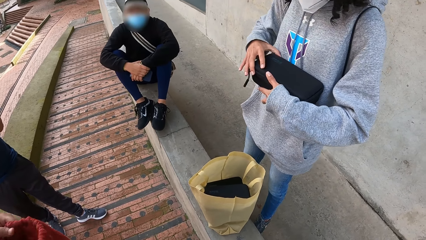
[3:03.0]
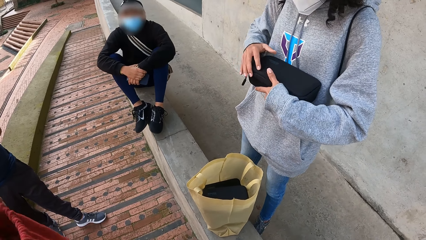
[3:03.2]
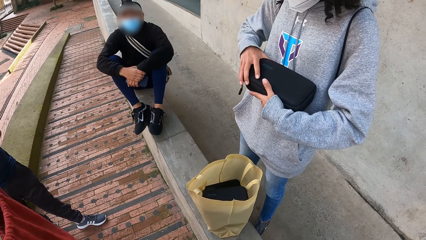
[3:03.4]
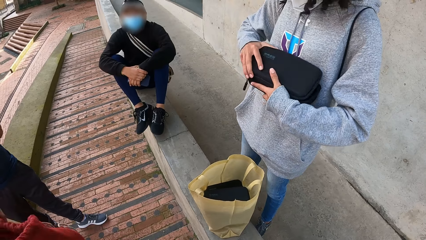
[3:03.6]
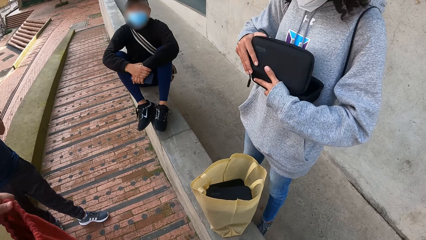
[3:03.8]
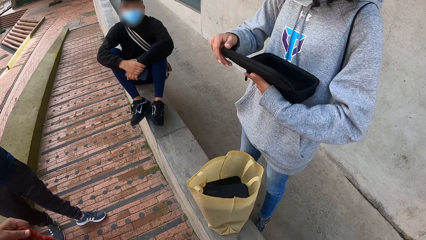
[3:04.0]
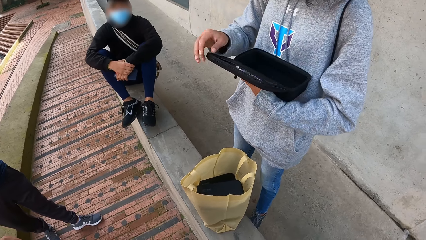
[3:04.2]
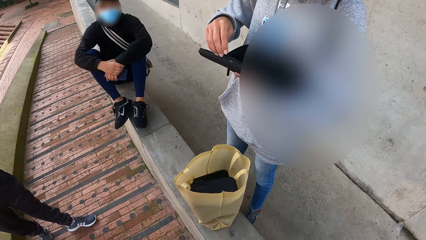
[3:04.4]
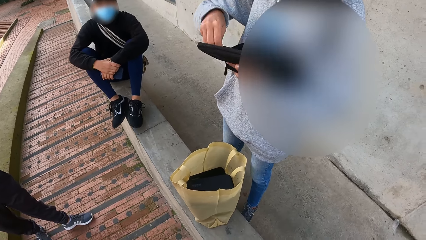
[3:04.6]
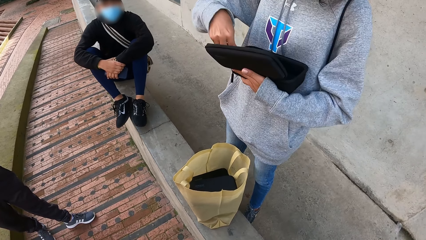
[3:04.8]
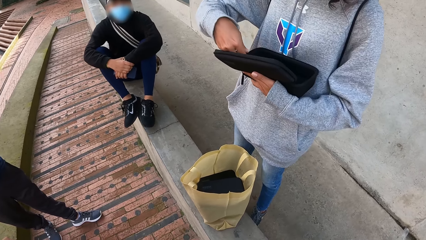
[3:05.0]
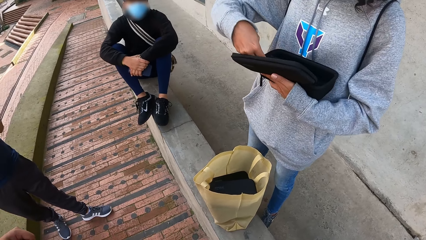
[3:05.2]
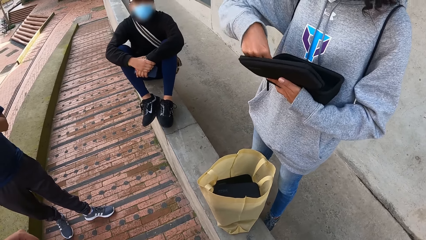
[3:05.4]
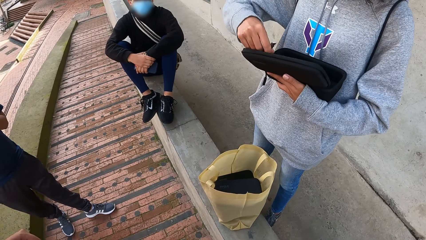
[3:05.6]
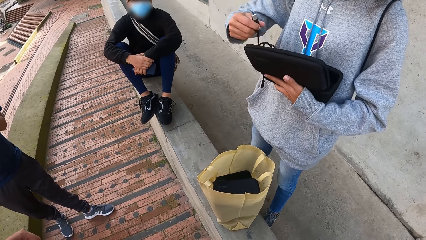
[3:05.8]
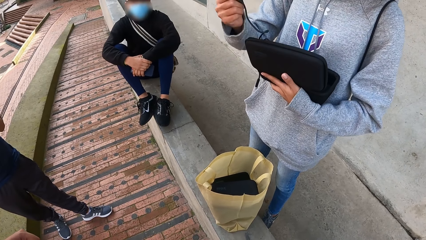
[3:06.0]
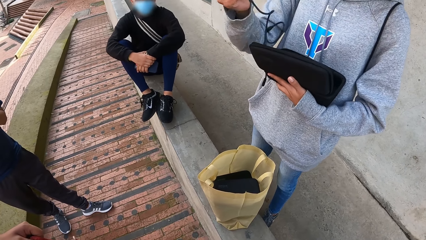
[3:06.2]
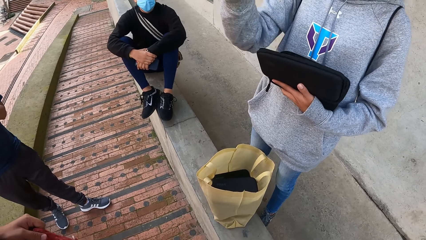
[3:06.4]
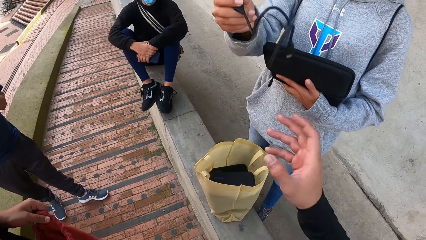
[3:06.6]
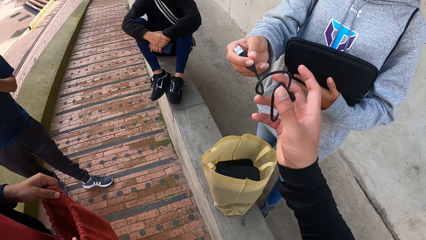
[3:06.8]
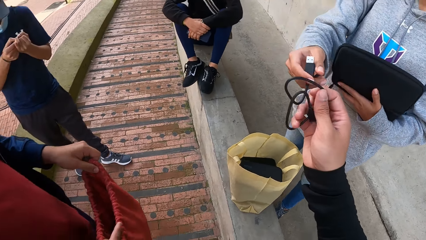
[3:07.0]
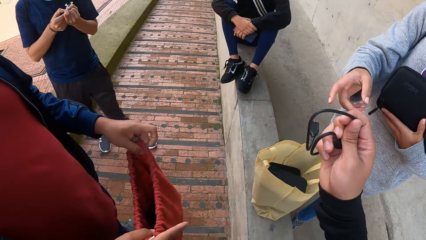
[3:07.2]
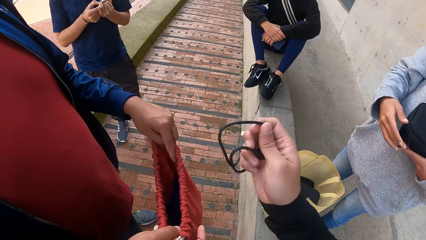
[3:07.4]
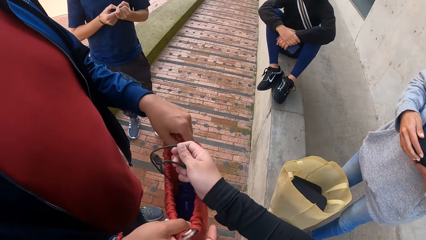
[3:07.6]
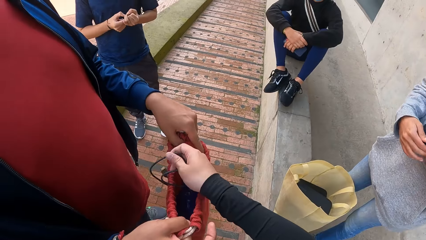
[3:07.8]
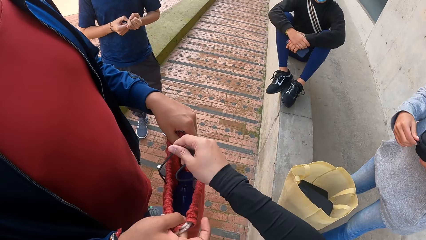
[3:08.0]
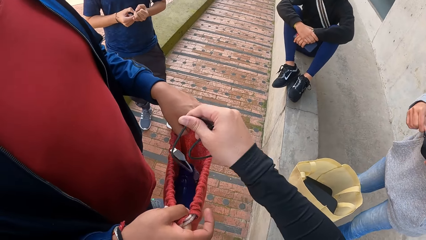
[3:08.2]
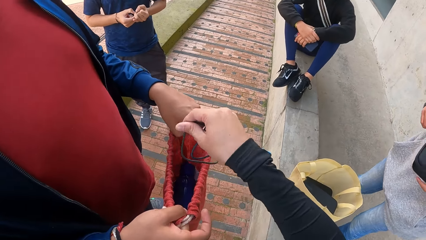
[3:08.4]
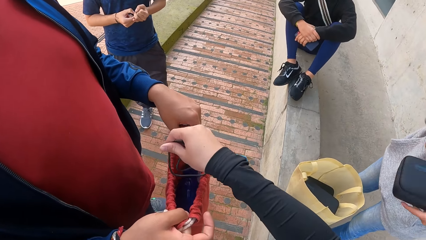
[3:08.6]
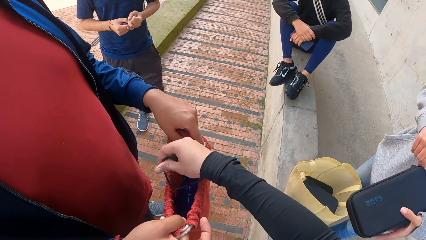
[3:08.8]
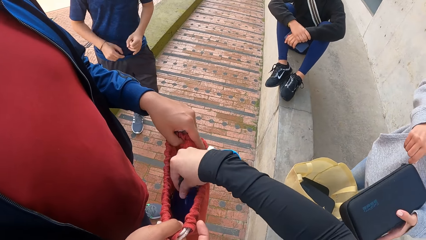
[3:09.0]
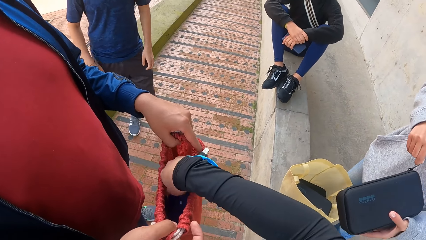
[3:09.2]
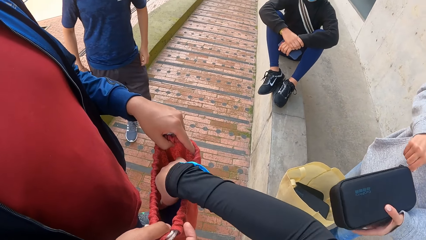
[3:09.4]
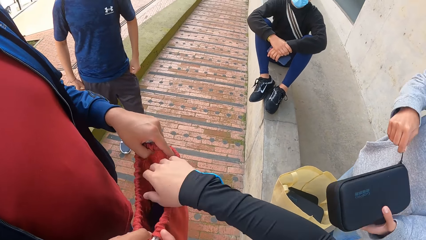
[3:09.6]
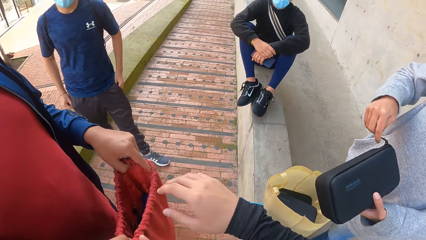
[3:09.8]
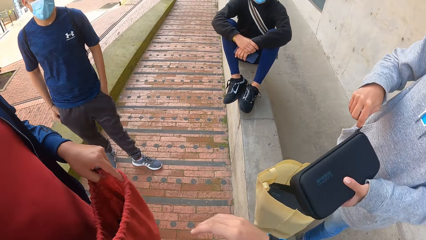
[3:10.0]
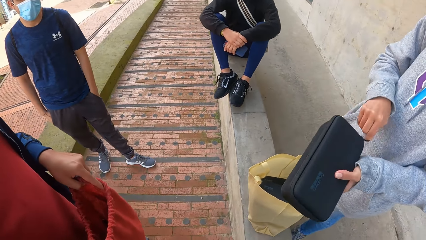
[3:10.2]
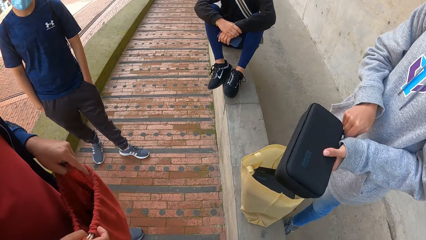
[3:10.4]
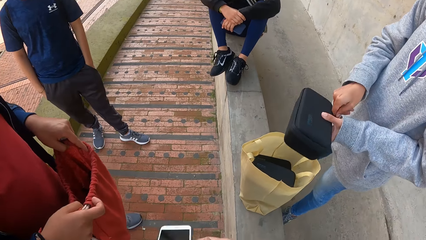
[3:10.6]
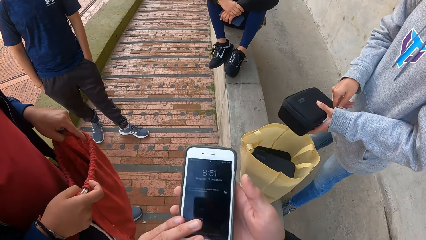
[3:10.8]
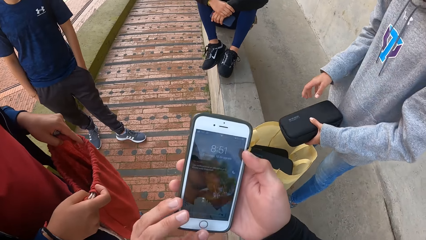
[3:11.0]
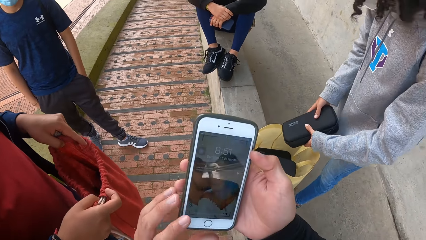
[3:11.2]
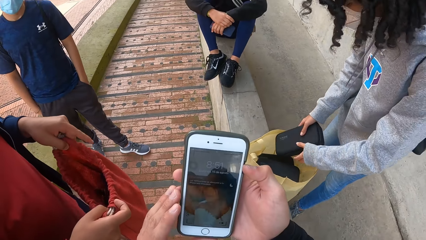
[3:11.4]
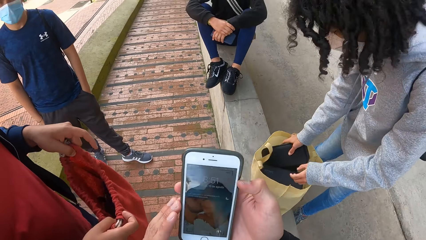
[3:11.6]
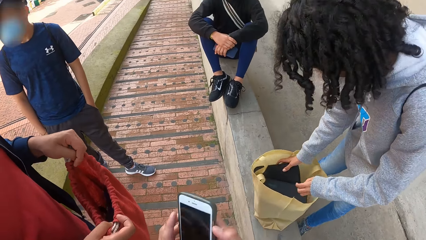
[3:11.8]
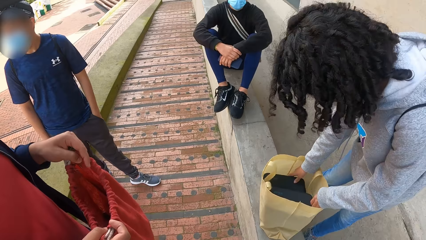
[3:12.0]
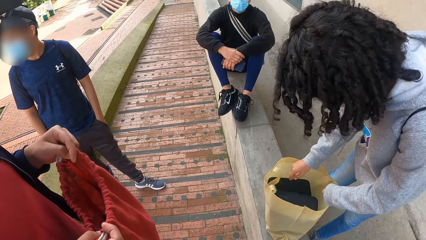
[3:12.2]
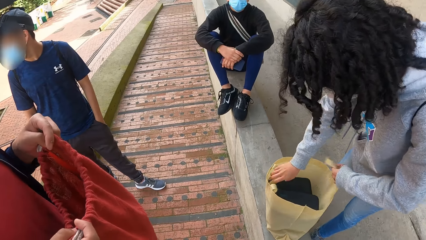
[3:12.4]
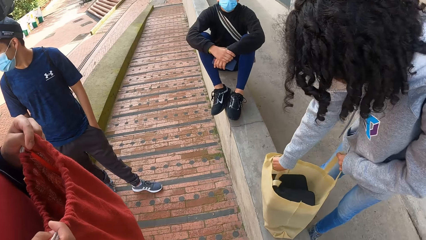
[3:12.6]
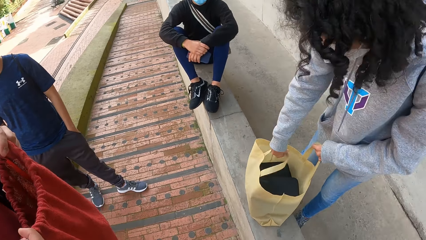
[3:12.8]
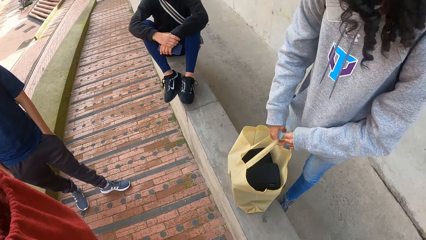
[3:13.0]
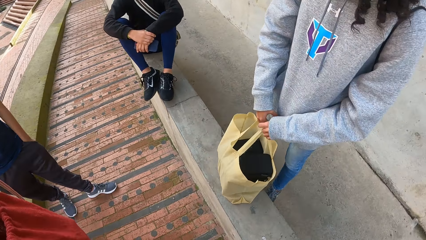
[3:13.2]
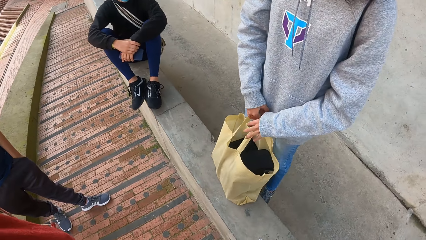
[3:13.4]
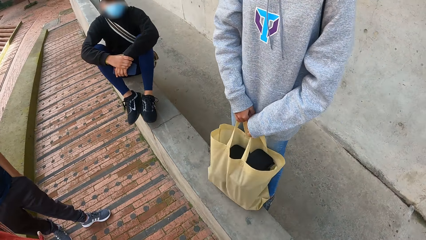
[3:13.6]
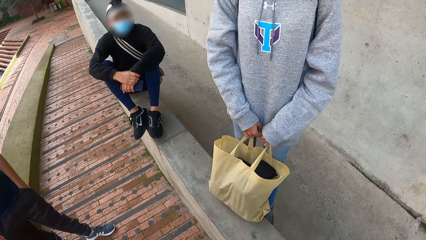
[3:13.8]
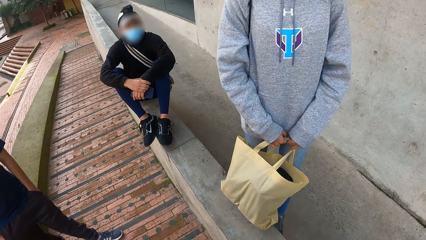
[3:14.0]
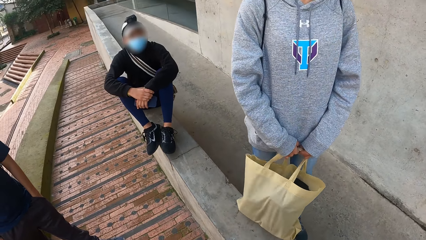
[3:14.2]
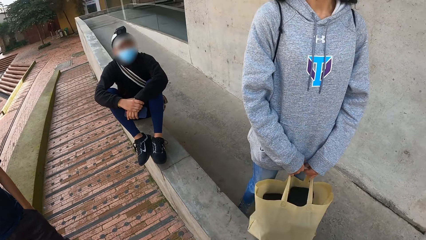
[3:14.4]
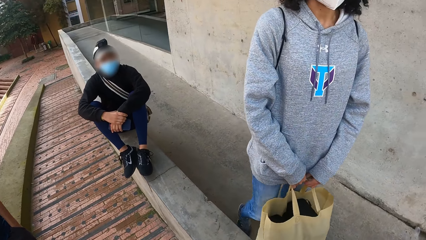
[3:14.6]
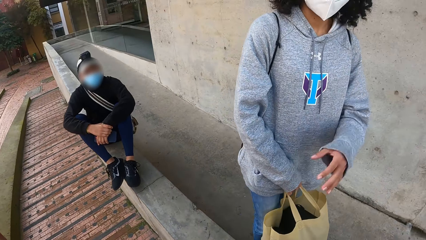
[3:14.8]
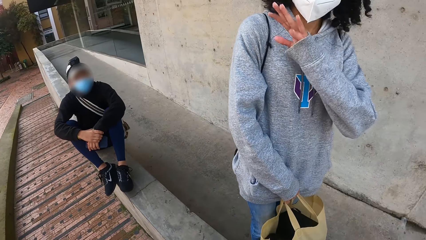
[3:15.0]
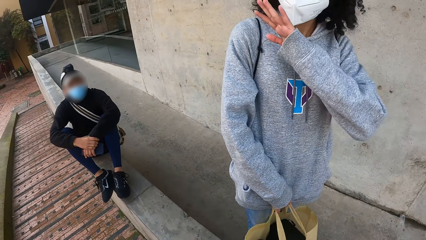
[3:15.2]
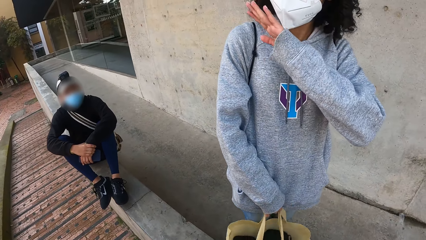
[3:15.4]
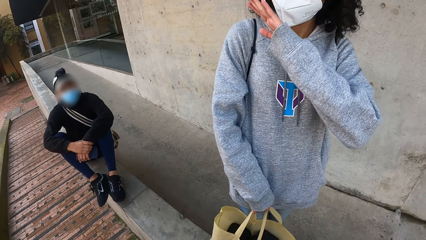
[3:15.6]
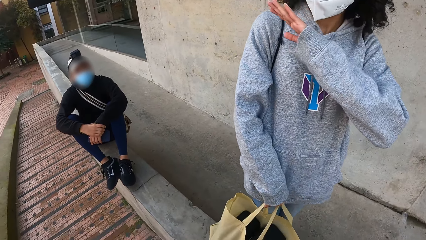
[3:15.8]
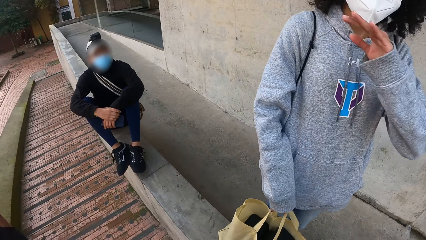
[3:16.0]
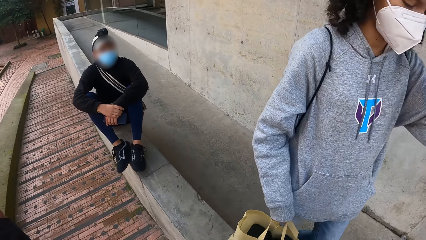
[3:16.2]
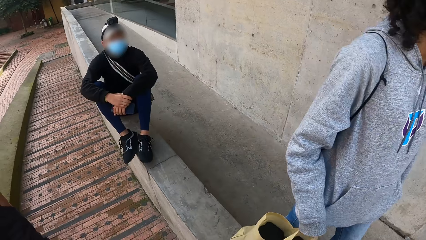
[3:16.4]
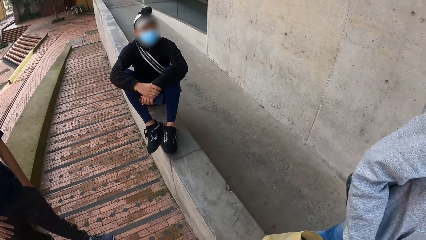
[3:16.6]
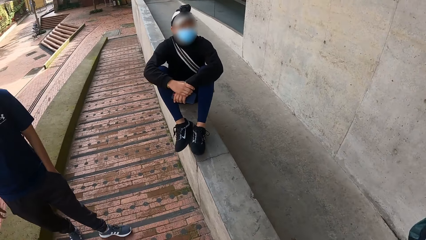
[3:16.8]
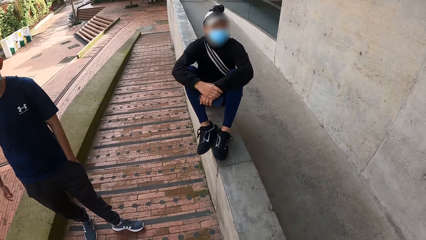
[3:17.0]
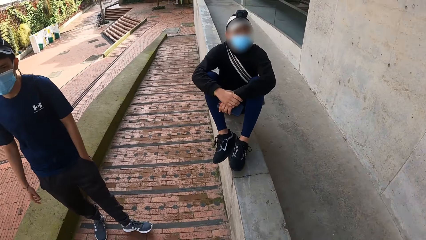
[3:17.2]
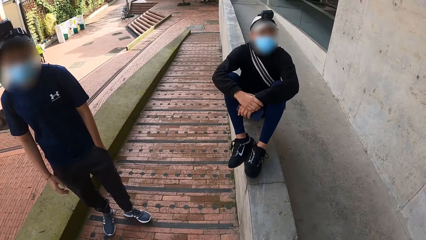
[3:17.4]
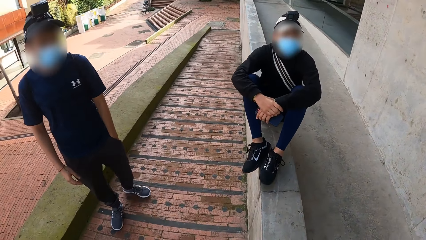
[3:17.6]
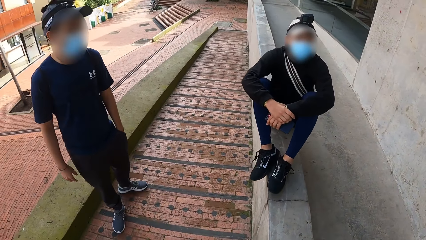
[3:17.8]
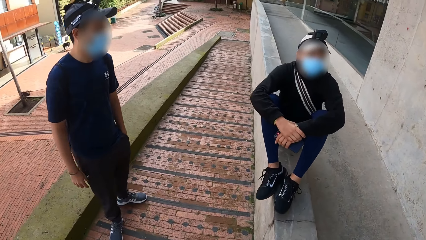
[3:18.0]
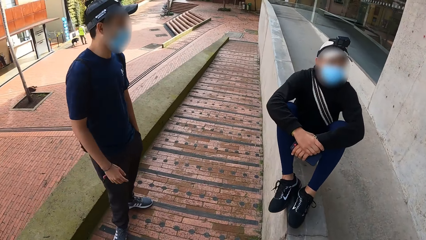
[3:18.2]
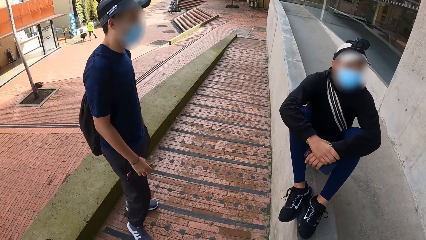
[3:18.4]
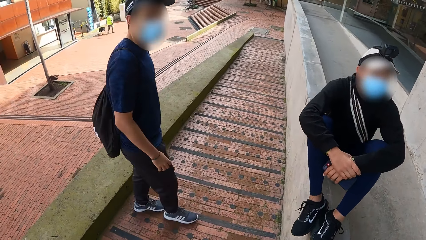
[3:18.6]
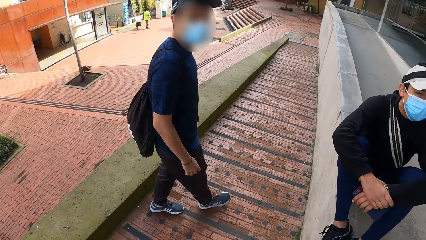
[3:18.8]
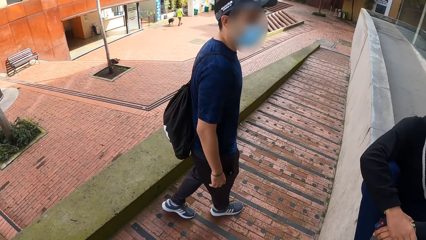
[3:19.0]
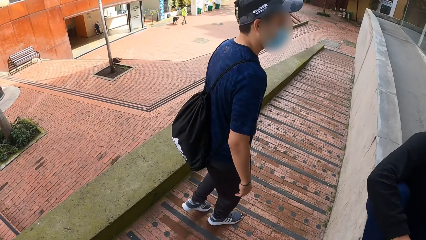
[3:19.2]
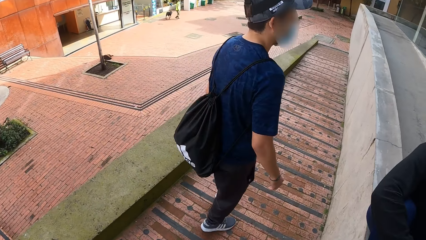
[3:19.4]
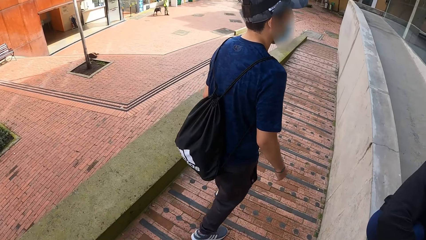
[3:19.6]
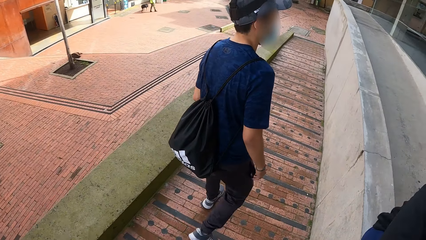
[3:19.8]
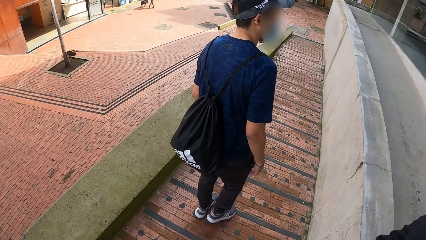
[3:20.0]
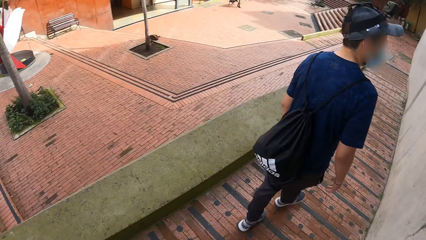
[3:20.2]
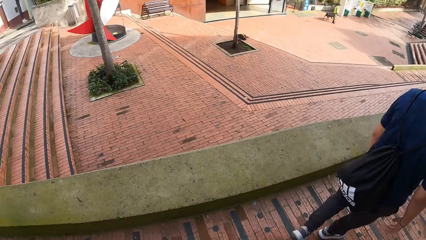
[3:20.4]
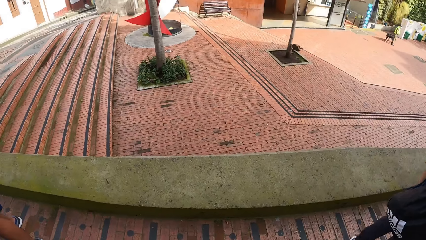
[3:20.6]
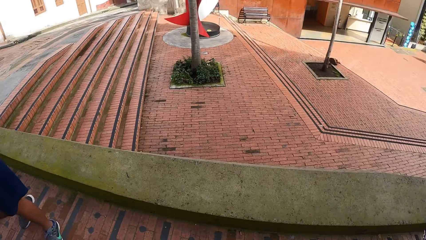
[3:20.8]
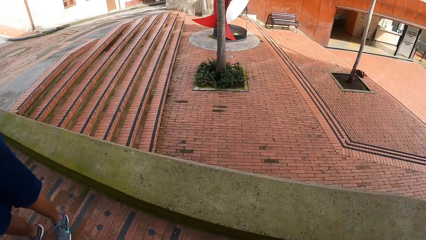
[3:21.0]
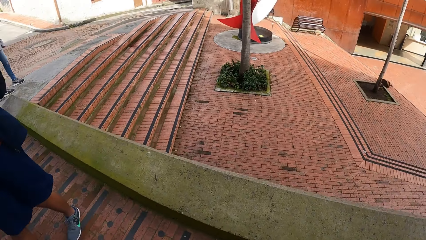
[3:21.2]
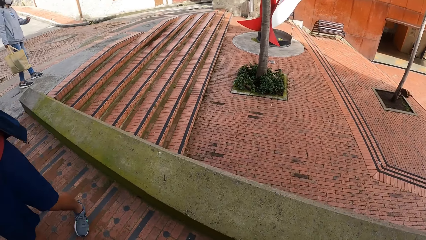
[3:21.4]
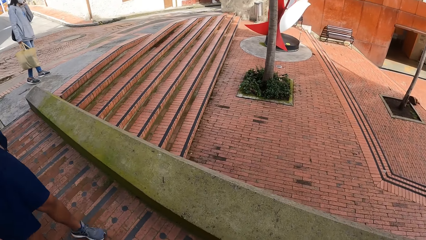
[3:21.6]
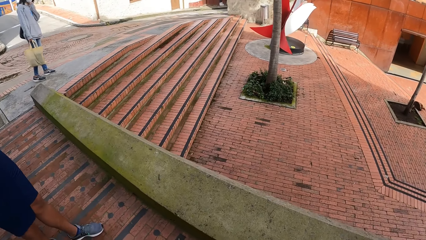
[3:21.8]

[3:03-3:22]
The woman opens the box bag in her left hand with her right hand. The woman takes out a cord or phone charger from the box bag in her left hand with her right hand. The woman gives the phone charger to the camera wearer. The camera wearer takes the cord from the woman's right hand with his right hand. The woman zips the box bag in her left hand with her right hand. The camera wearer places the cord in the bag held by a person with his right hand. He operates the phone in his right hand. The woman drops the box bag in the bag with her right hand. The woman picks up the carrier bag from the floor. The woman carries the bag with both hands. The woman waves her left hand. The woman walks around. A man interacts with another man and the camera wearer. A person walks around. The camera wearer turns around.
